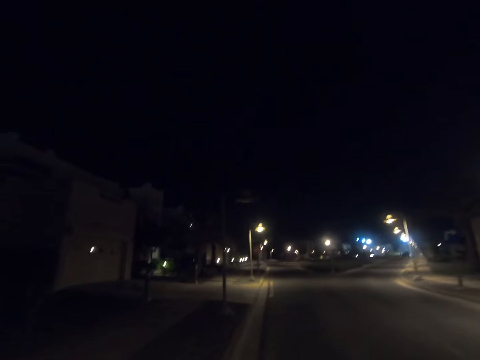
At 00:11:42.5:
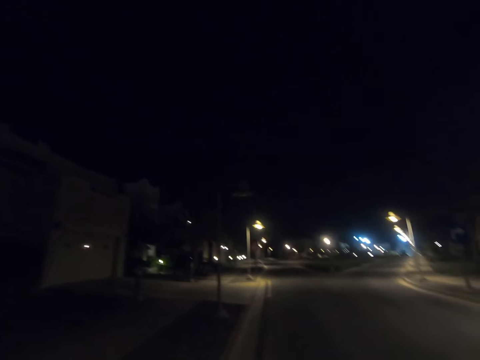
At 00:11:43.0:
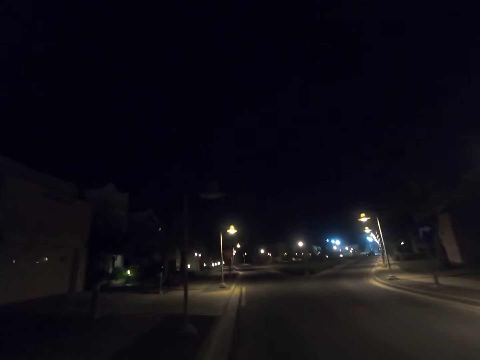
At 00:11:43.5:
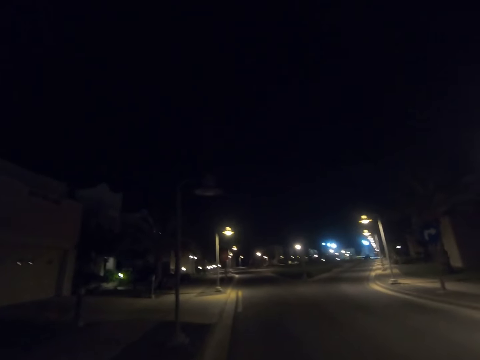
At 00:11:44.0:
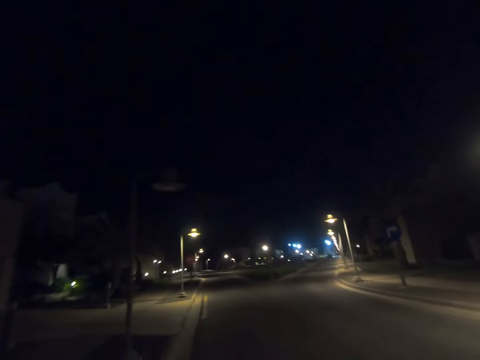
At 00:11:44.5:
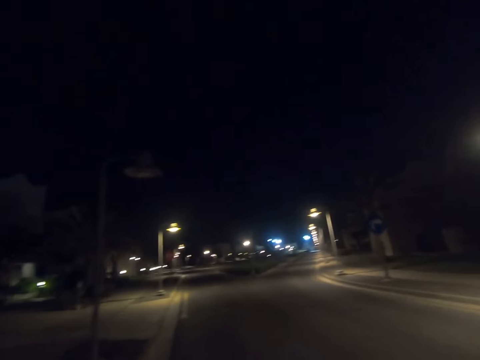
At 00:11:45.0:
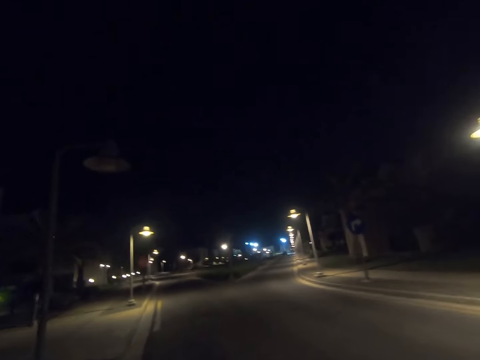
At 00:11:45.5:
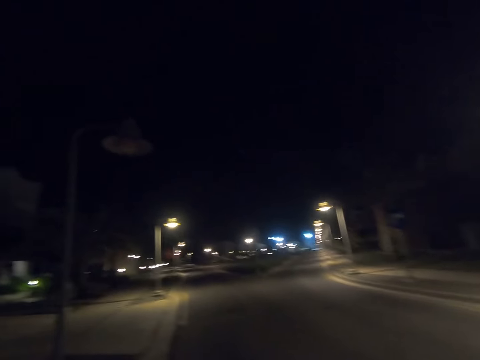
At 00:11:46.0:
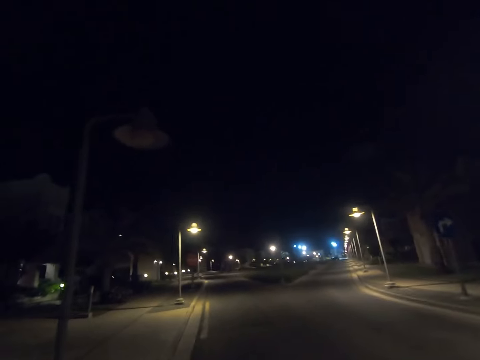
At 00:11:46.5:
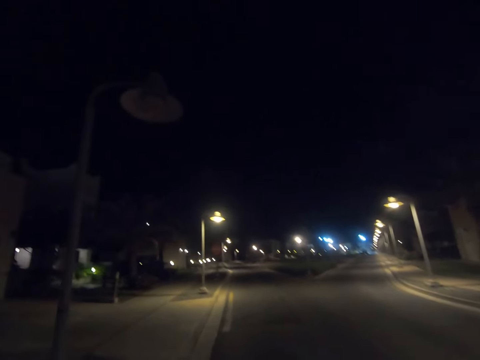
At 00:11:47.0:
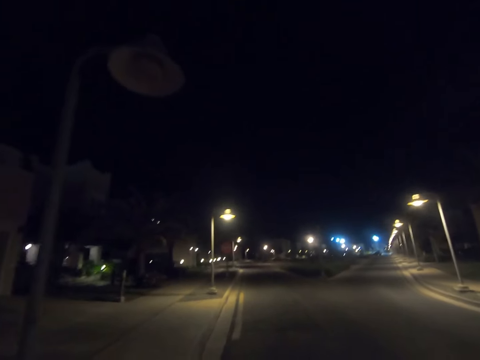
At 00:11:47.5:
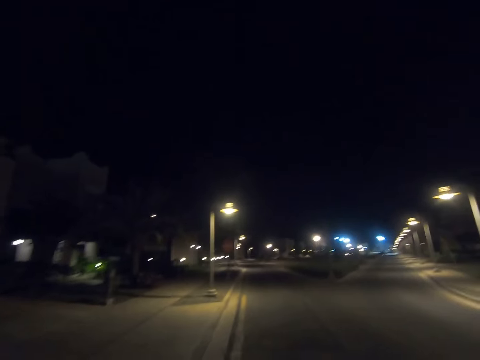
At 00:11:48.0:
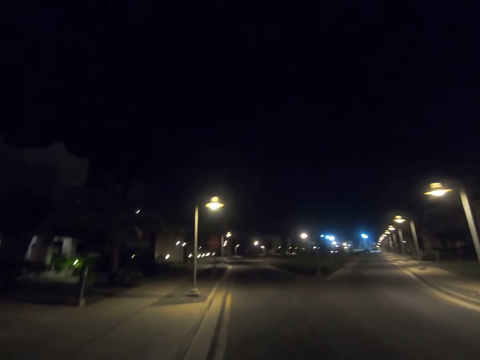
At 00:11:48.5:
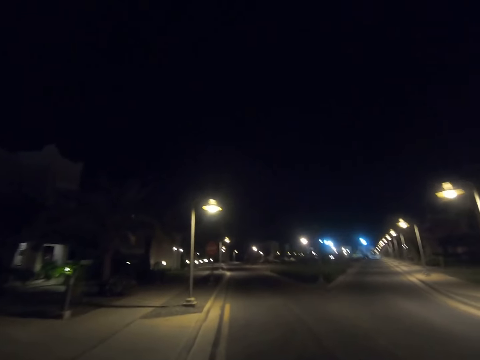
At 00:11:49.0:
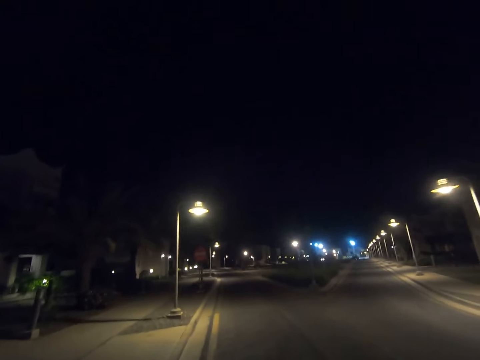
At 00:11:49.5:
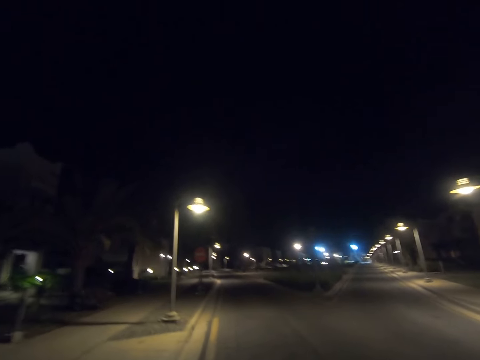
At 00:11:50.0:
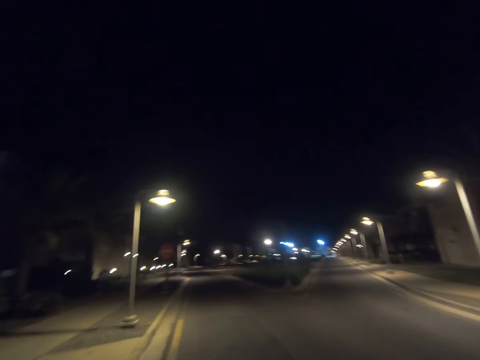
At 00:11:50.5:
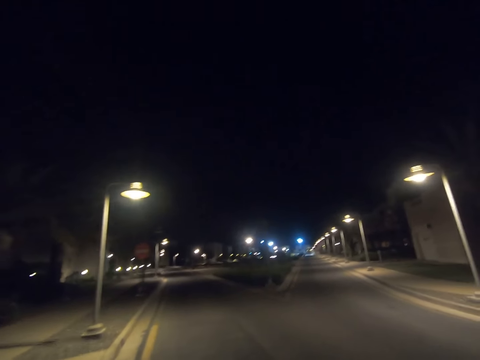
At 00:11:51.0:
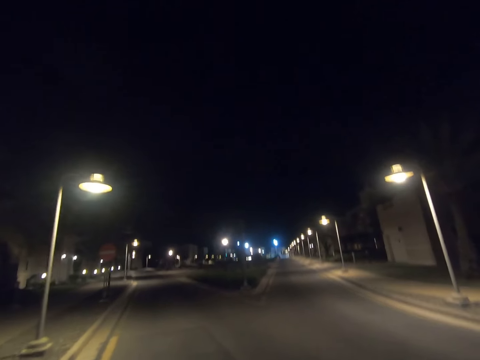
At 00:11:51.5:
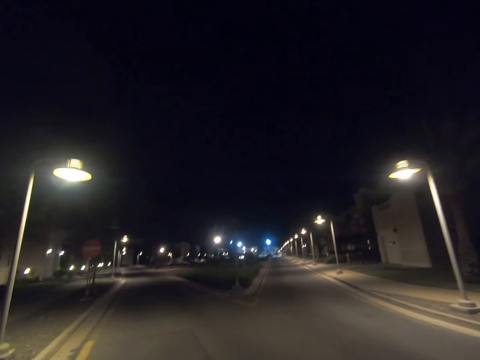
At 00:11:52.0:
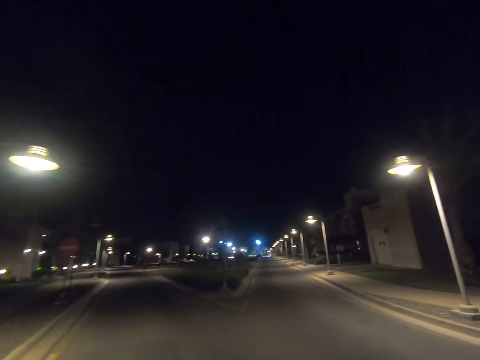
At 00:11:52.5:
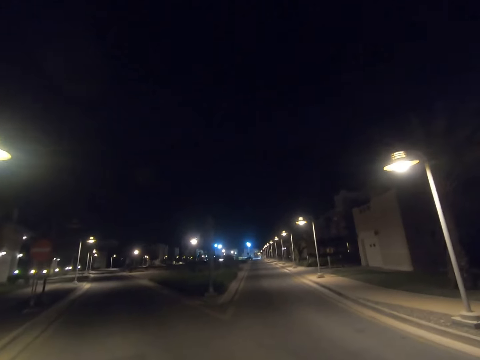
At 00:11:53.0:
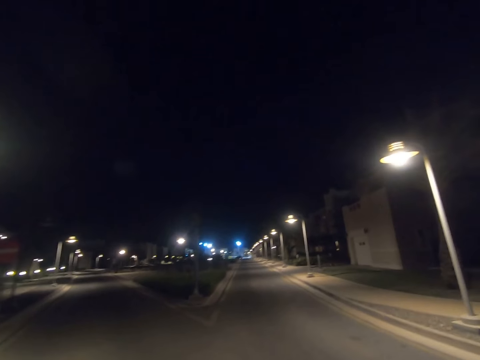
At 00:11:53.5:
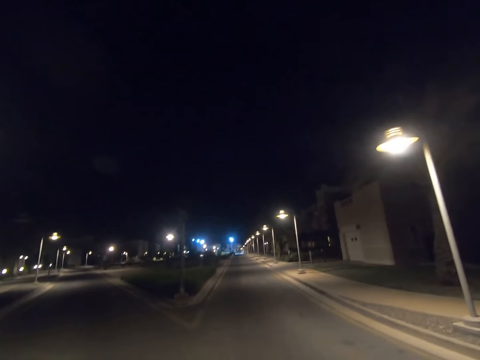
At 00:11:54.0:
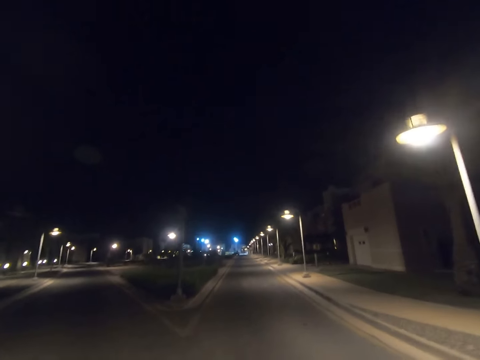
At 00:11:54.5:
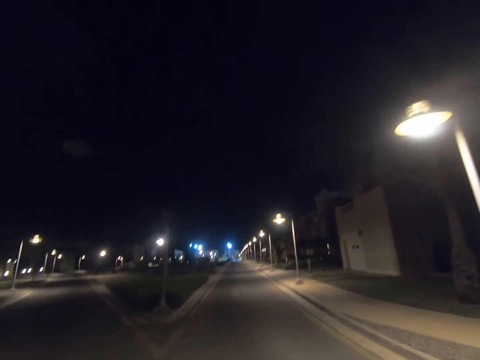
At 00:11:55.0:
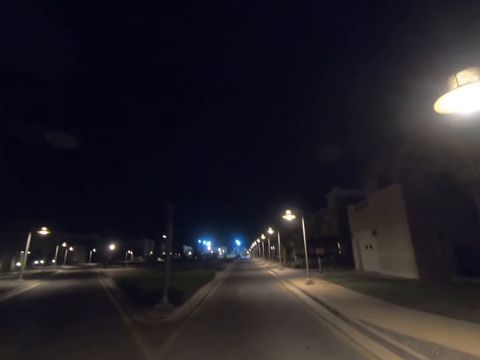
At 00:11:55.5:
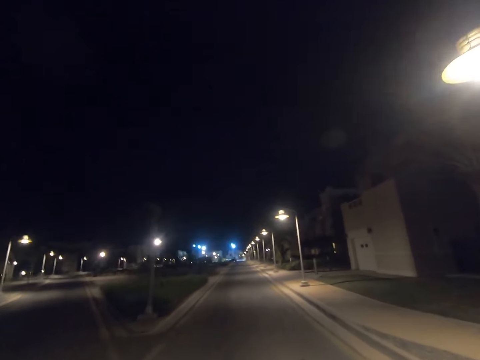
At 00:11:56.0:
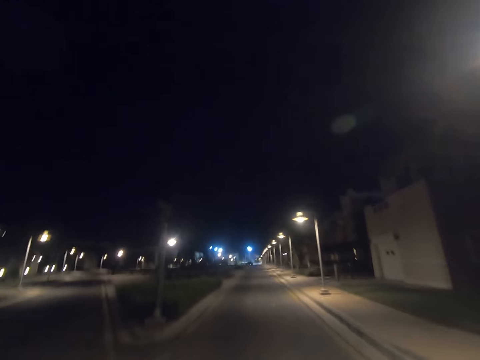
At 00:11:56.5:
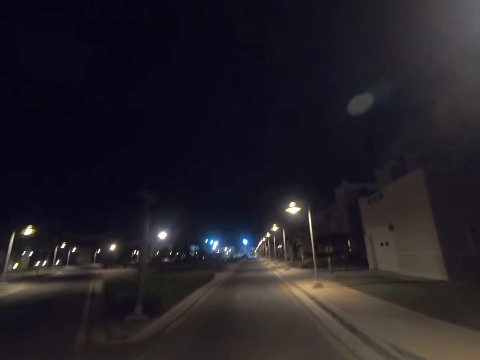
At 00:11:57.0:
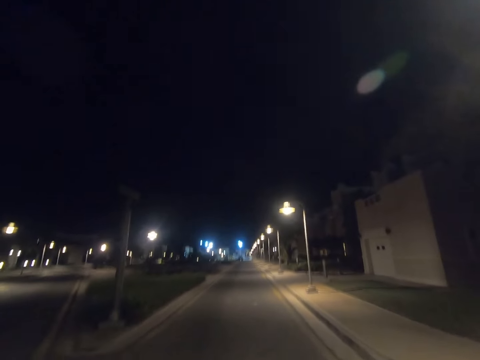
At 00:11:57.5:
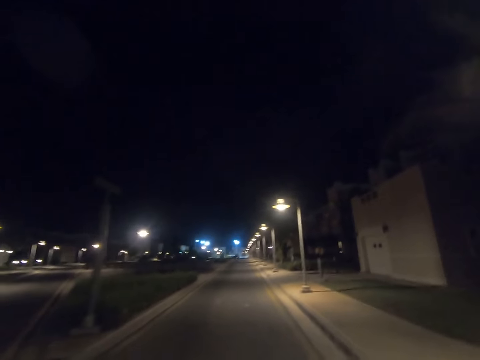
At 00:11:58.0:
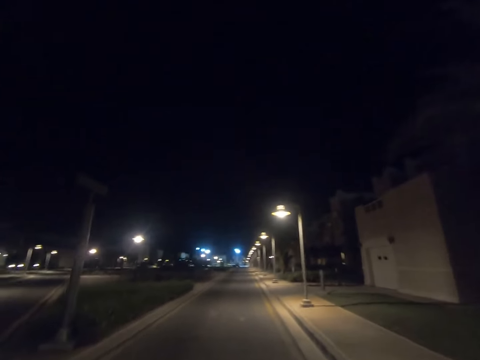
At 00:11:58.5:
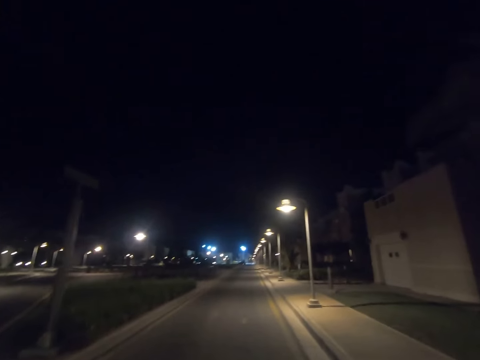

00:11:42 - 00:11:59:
The camera wearer walks past a street light pole. They walk past a street light pole again.

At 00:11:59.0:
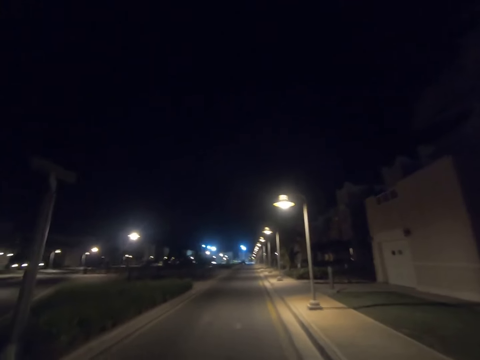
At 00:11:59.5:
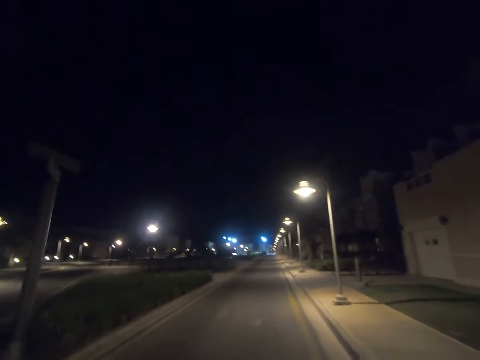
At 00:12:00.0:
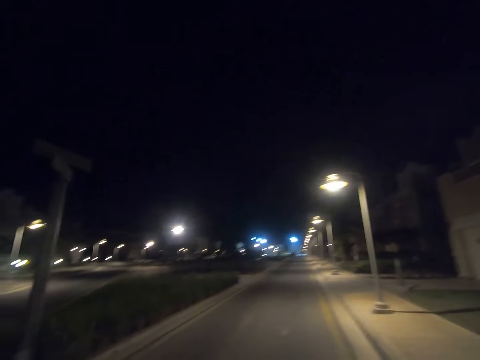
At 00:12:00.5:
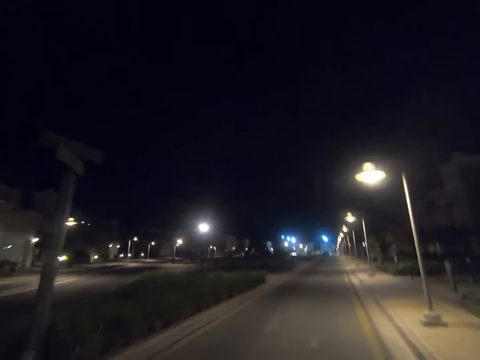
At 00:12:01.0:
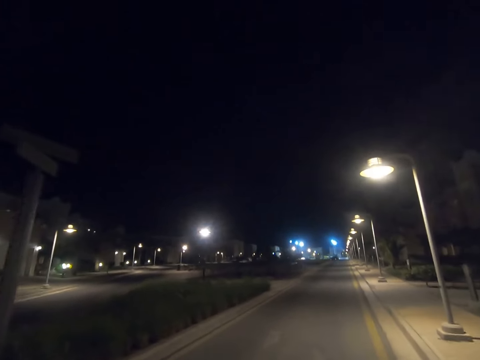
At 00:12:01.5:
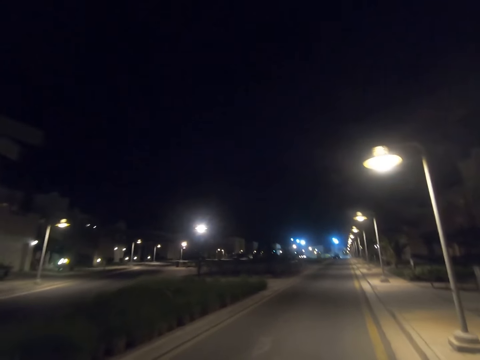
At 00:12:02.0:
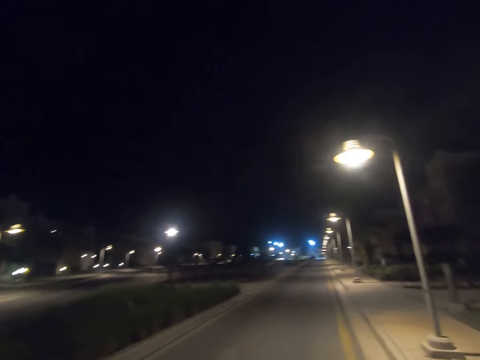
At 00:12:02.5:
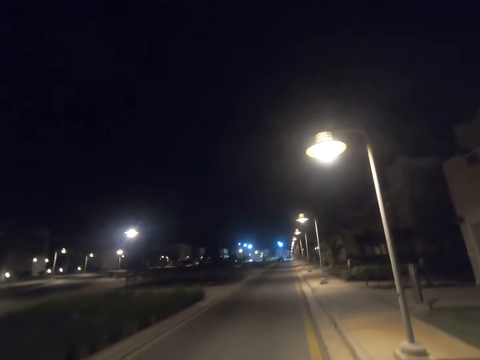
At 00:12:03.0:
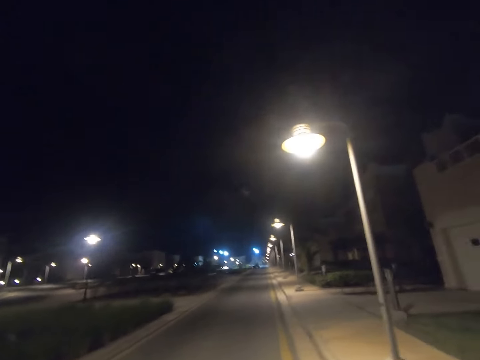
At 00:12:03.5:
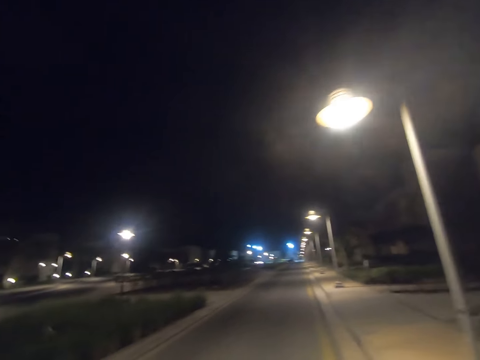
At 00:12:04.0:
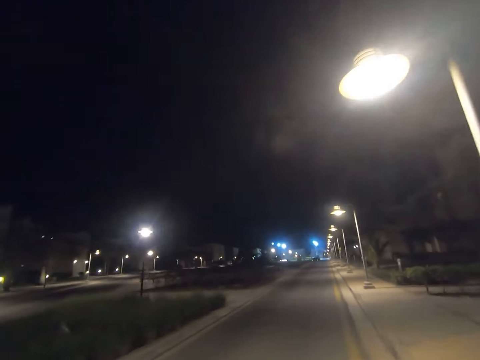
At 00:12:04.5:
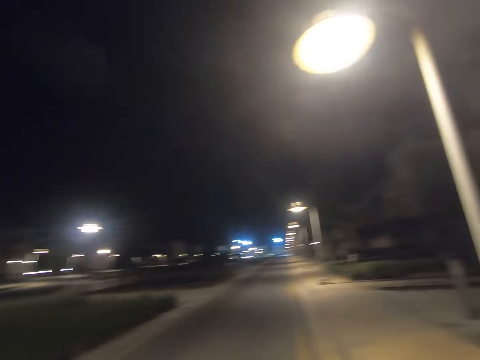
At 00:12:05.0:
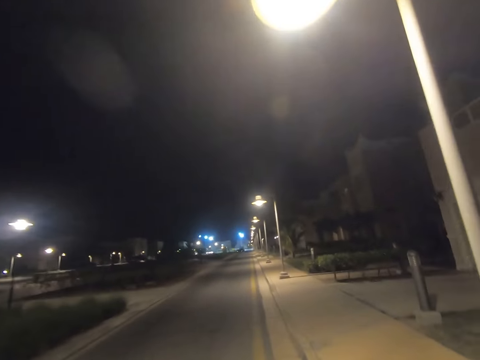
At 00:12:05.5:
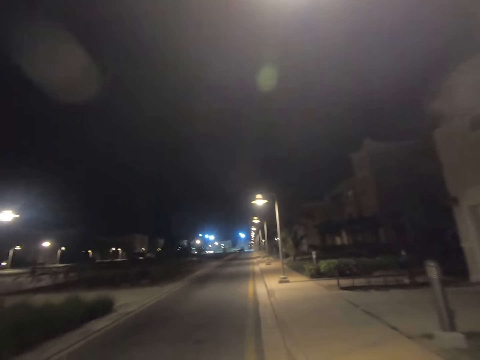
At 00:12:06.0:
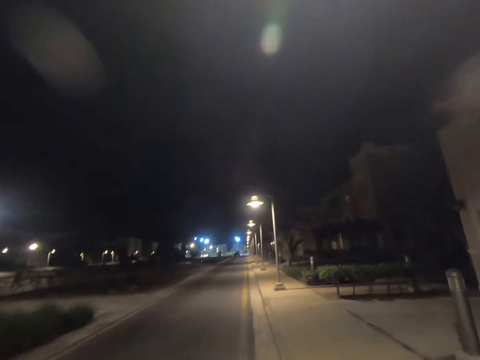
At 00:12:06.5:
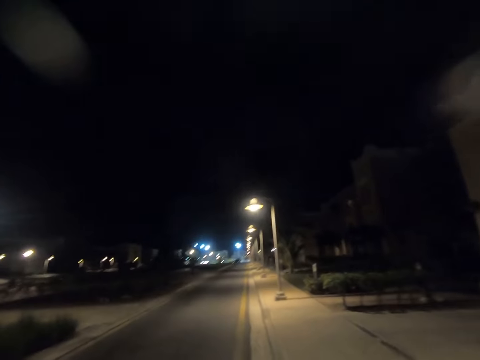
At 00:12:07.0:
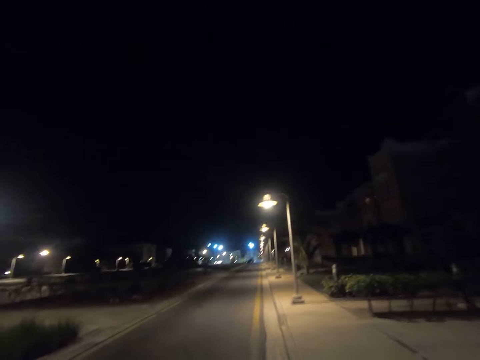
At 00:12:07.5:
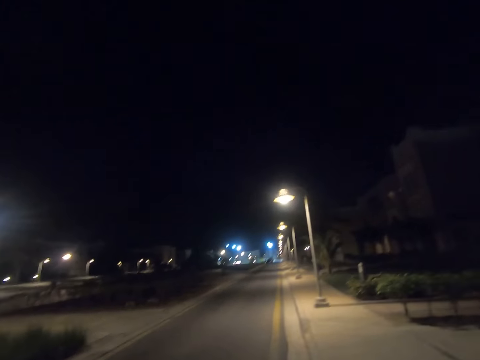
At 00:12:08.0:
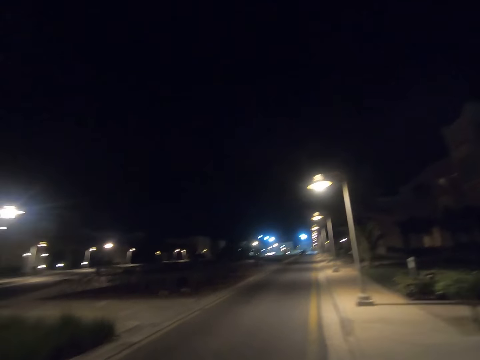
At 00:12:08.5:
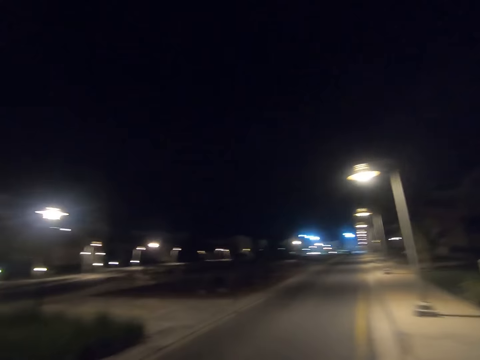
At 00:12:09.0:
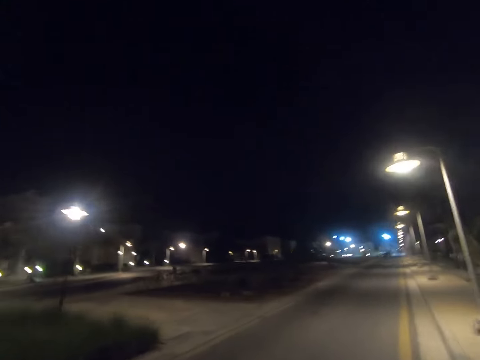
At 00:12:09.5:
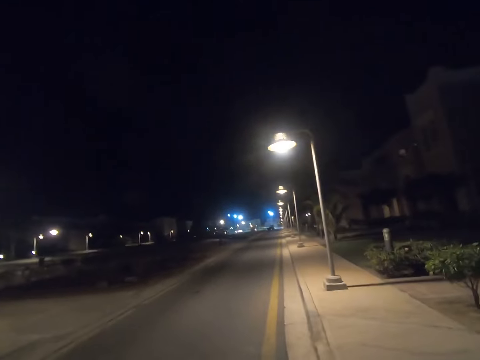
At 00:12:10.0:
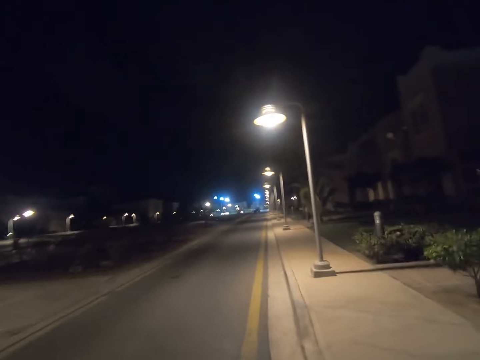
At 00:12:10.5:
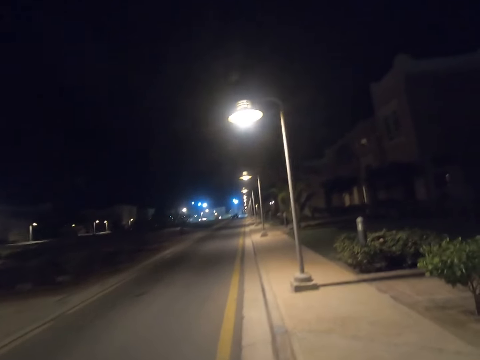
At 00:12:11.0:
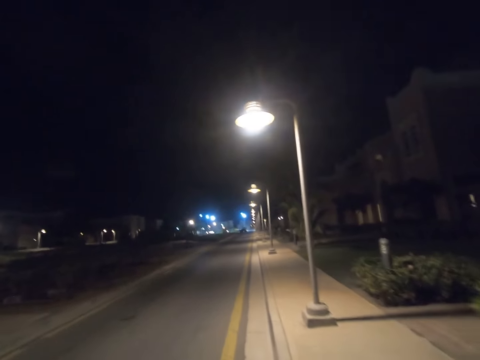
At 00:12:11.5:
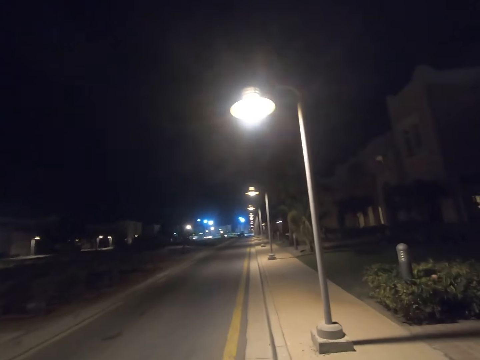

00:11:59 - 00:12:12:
The camera wearer walks past a street light pole. He walks past a street light. He looks to his left. He returns his gaze.
